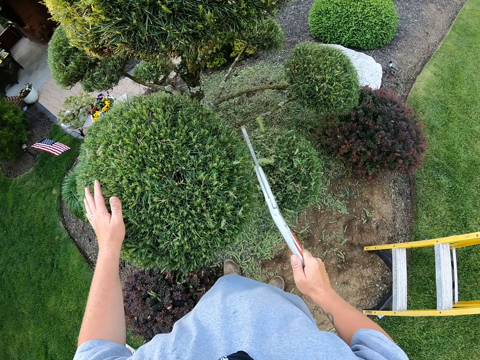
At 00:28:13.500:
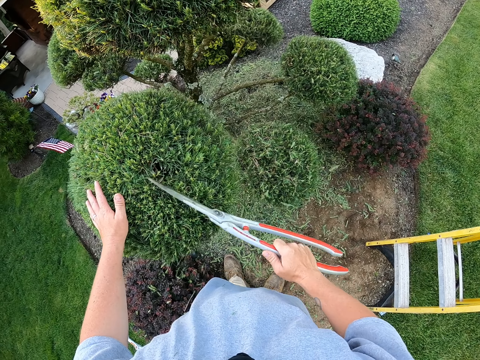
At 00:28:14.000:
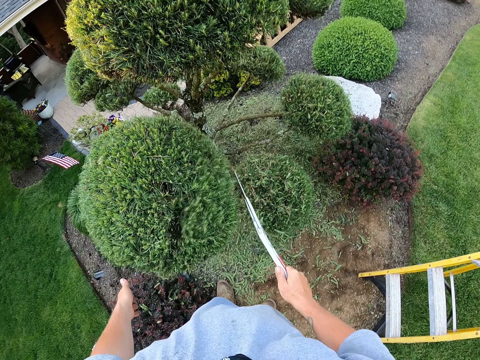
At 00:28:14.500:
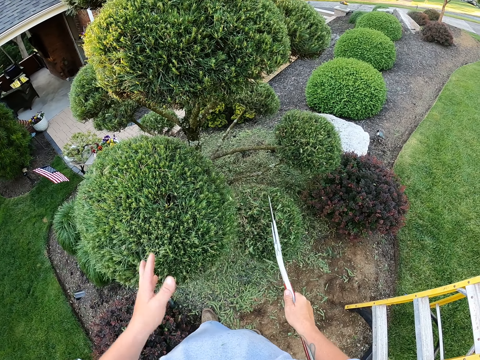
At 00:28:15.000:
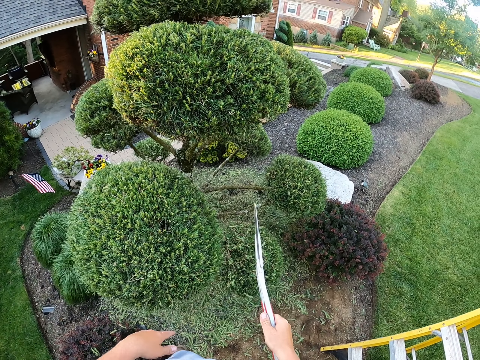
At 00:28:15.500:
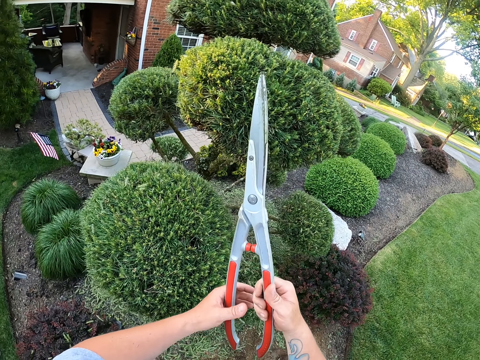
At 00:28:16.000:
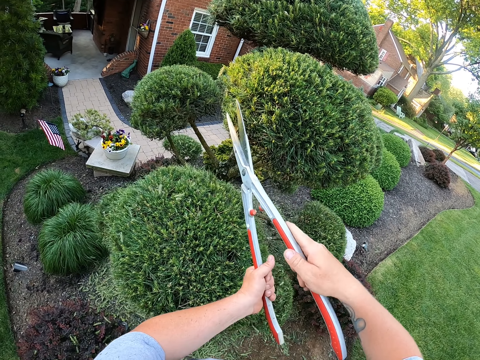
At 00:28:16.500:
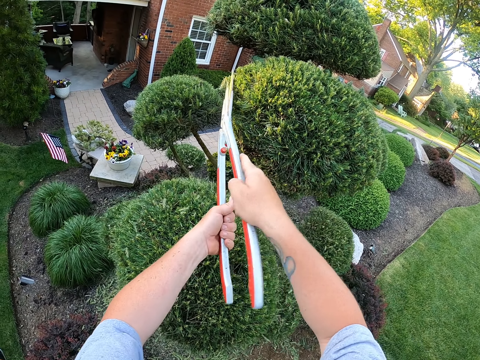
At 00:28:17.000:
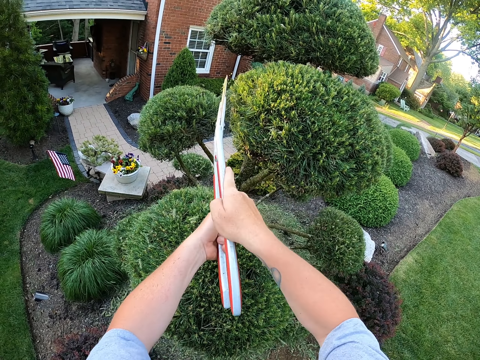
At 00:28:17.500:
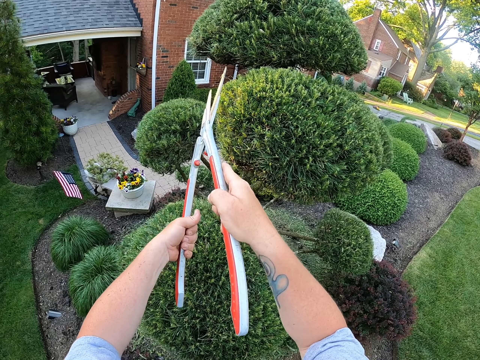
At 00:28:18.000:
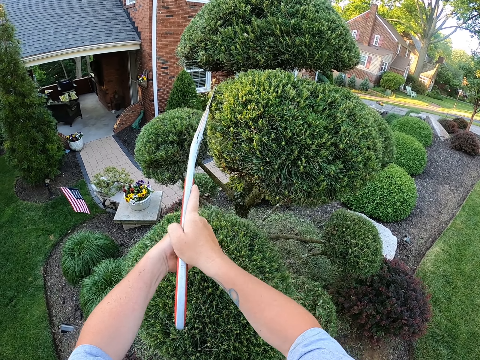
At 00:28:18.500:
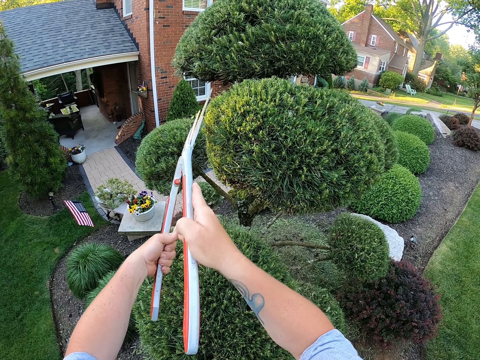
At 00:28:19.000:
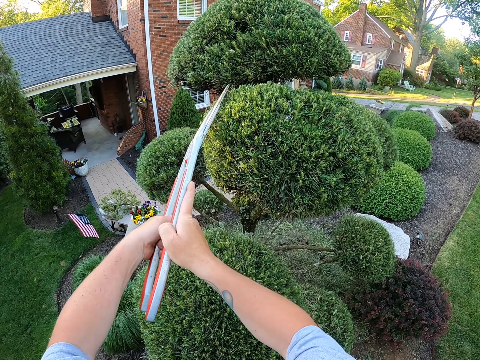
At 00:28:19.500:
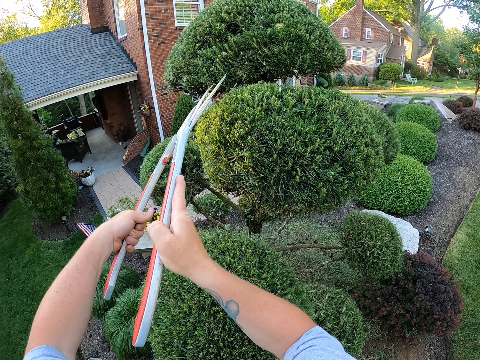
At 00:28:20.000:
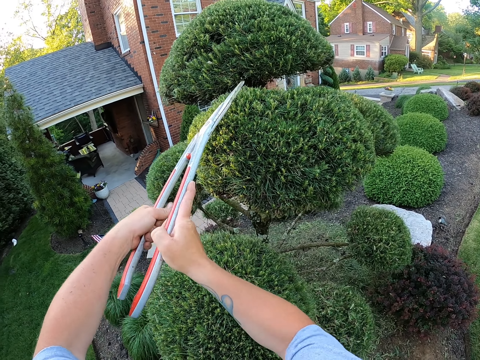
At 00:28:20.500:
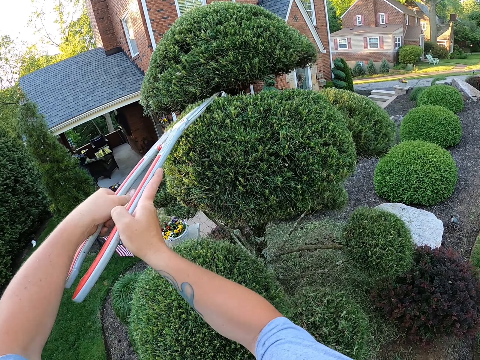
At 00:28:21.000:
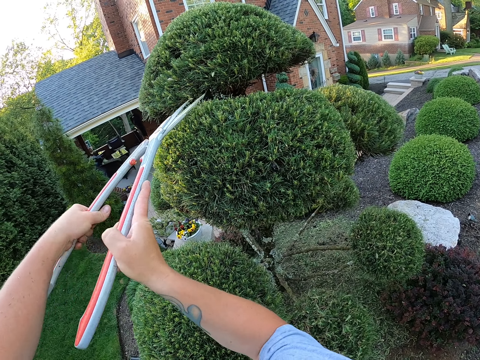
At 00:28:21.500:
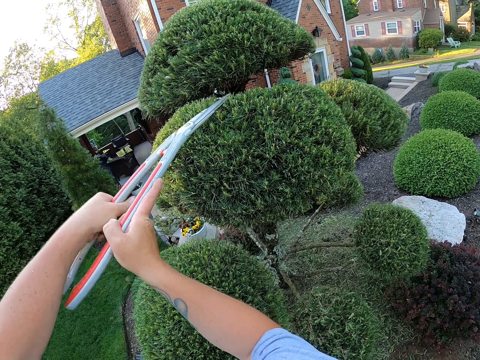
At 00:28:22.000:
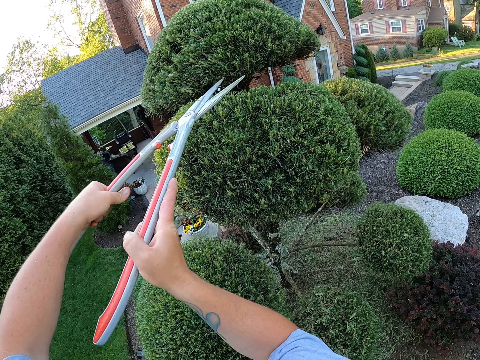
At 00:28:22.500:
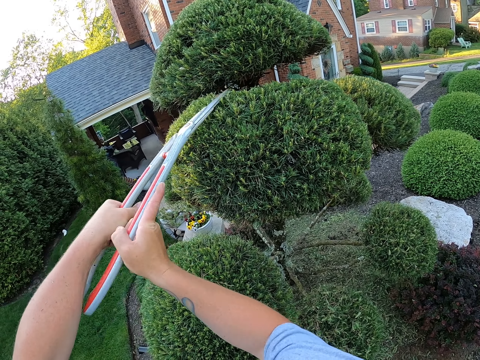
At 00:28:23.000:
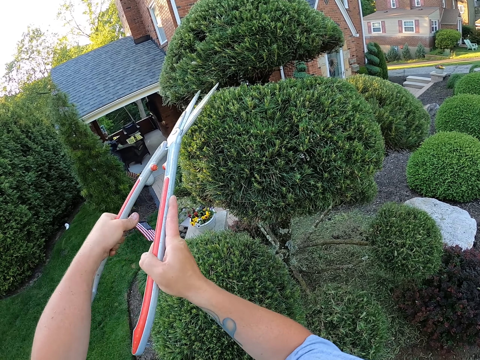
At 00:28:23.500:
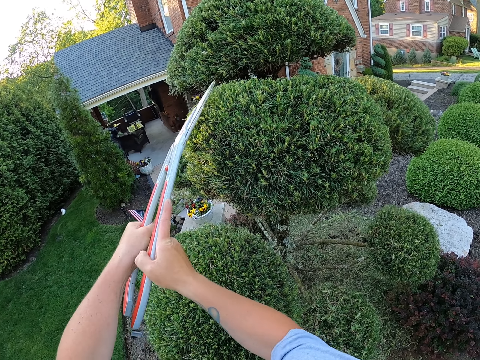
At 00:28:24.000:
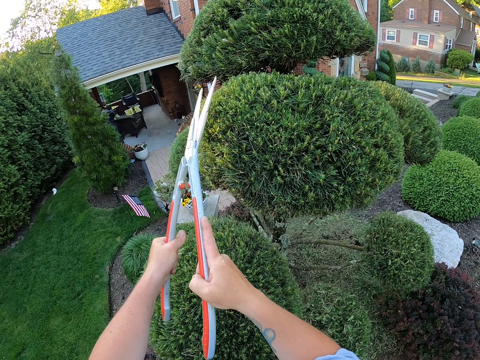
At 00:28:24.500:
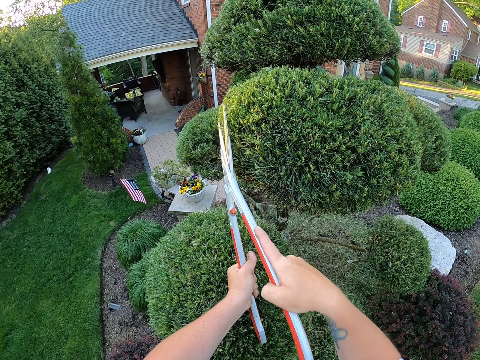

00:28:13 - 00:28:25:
The camera wearer holds the garden shears with both hands and trims the tree with the garden shears.

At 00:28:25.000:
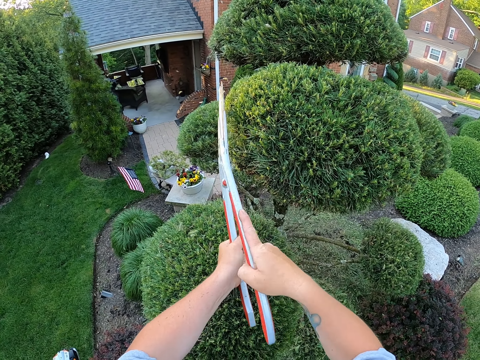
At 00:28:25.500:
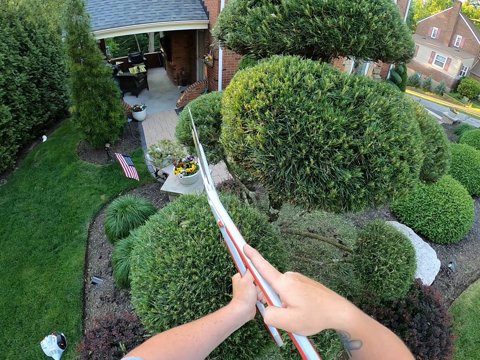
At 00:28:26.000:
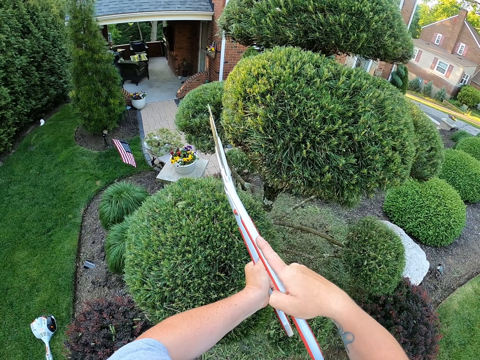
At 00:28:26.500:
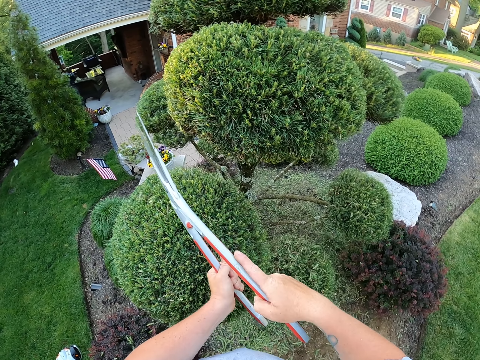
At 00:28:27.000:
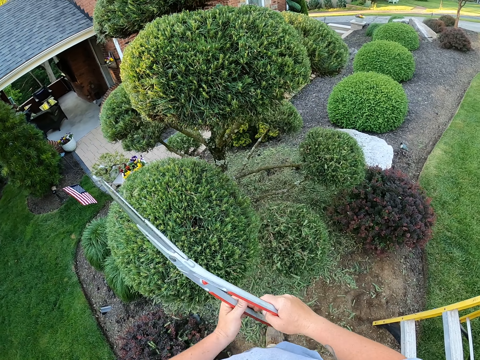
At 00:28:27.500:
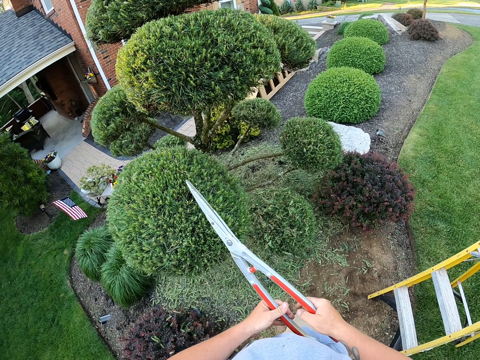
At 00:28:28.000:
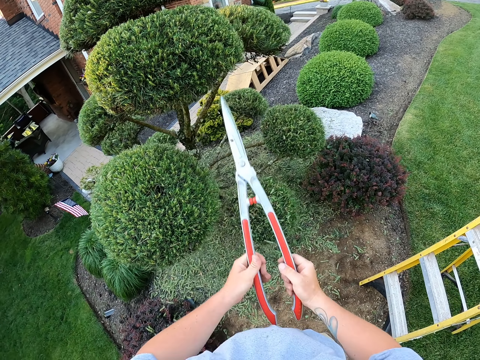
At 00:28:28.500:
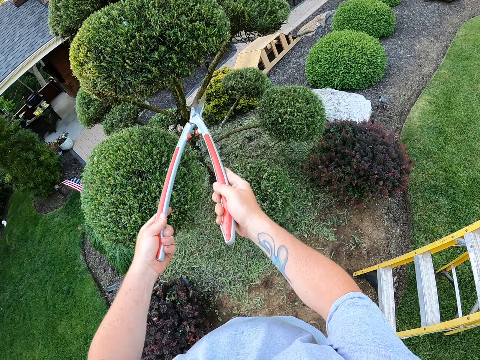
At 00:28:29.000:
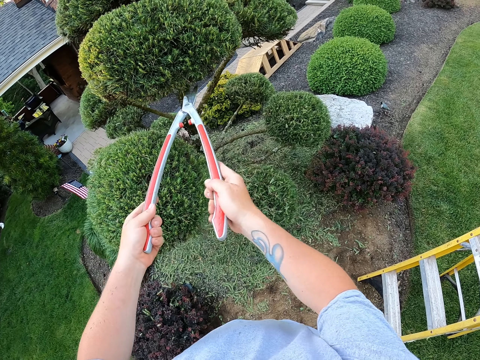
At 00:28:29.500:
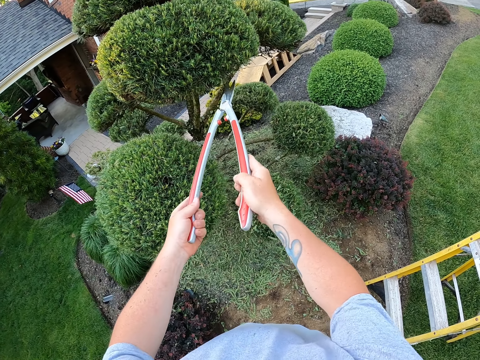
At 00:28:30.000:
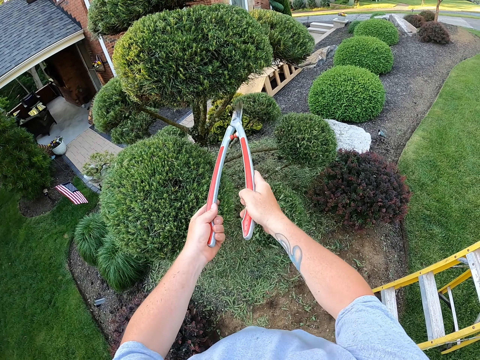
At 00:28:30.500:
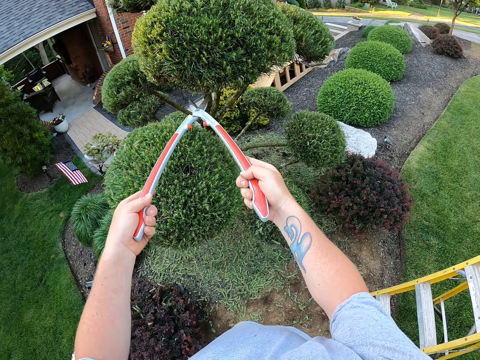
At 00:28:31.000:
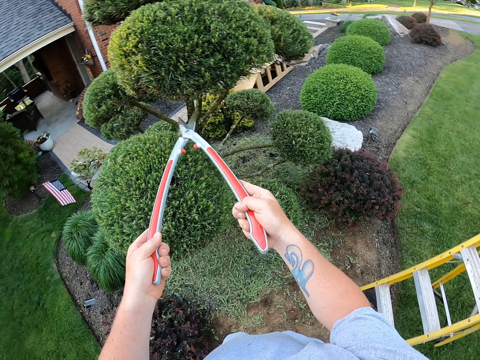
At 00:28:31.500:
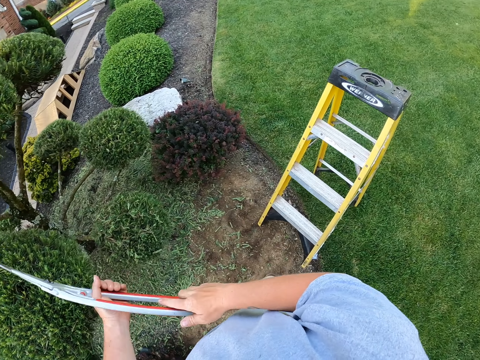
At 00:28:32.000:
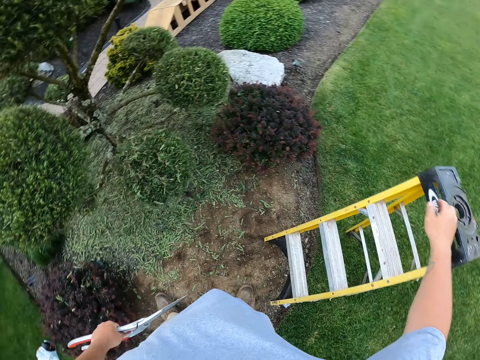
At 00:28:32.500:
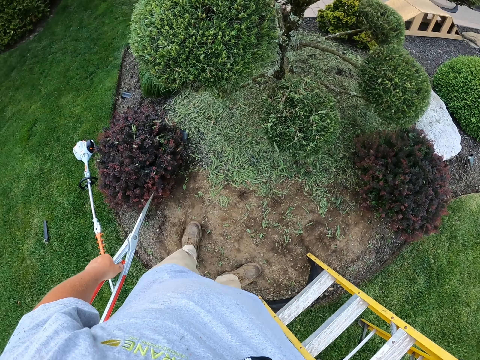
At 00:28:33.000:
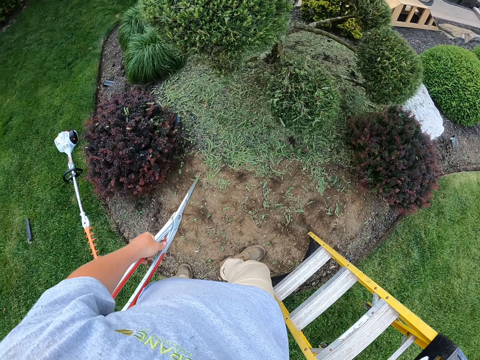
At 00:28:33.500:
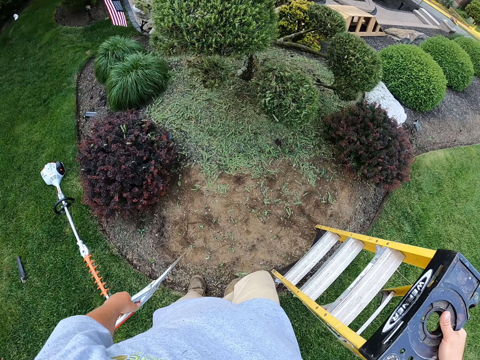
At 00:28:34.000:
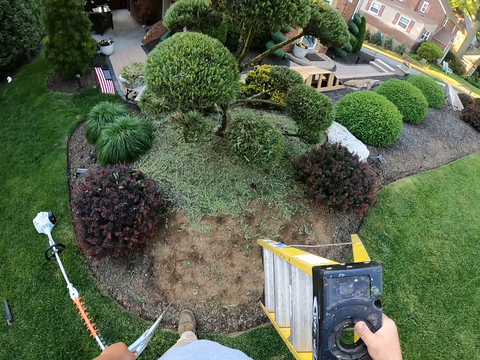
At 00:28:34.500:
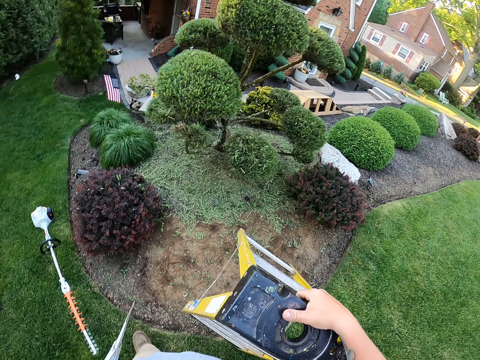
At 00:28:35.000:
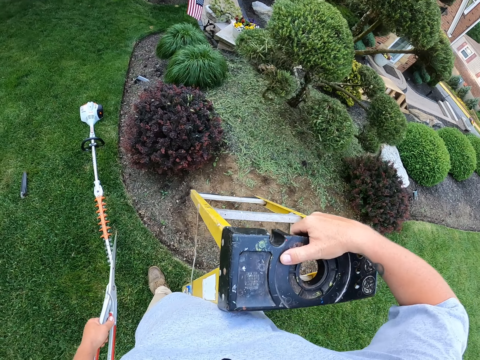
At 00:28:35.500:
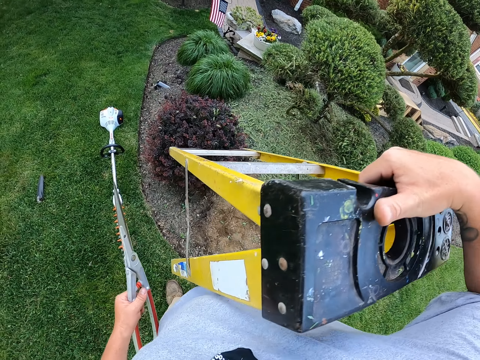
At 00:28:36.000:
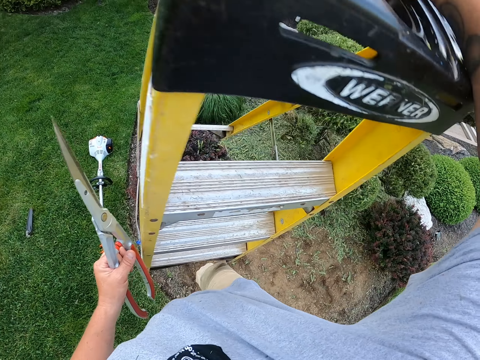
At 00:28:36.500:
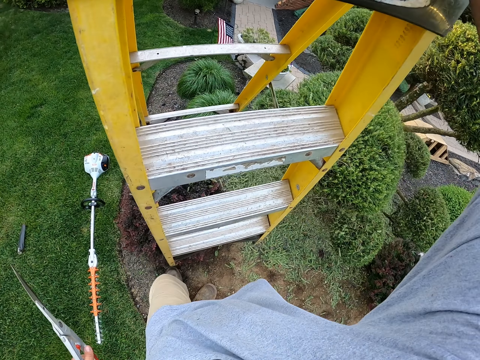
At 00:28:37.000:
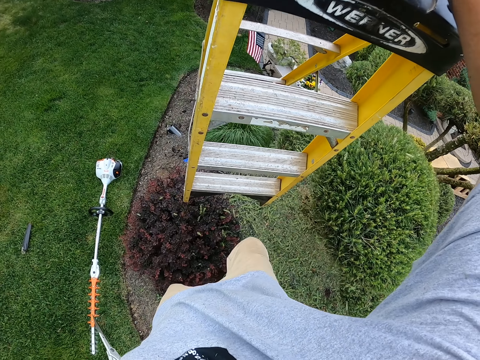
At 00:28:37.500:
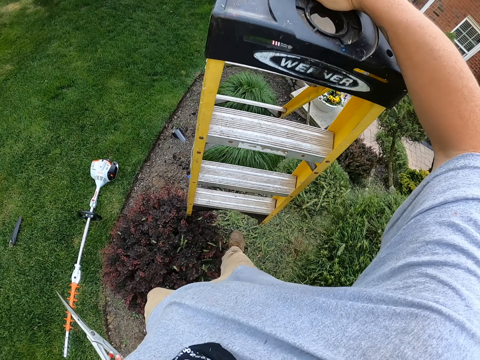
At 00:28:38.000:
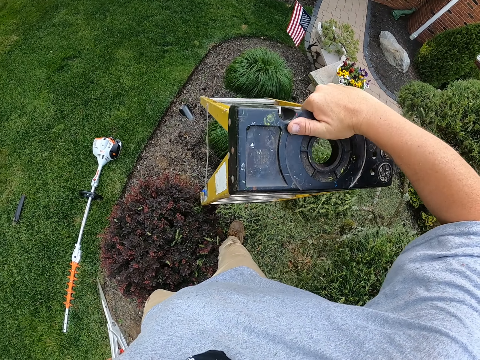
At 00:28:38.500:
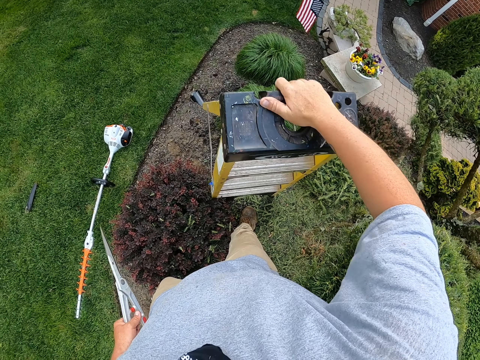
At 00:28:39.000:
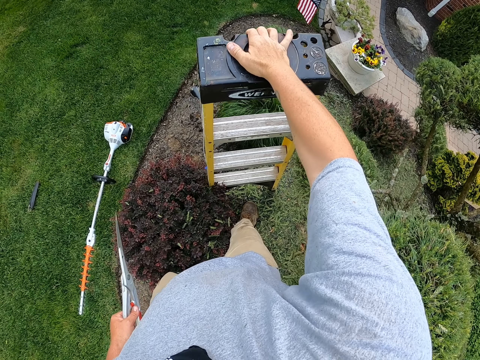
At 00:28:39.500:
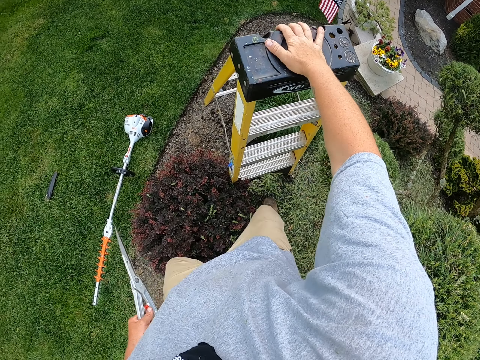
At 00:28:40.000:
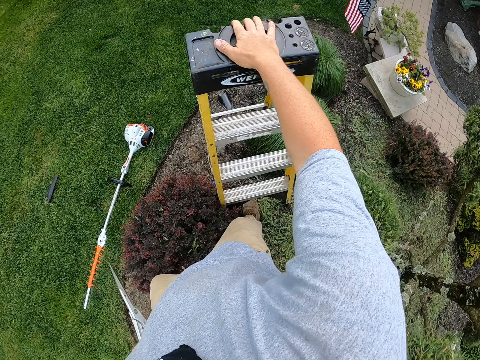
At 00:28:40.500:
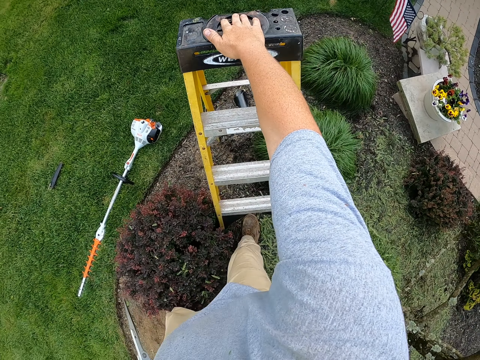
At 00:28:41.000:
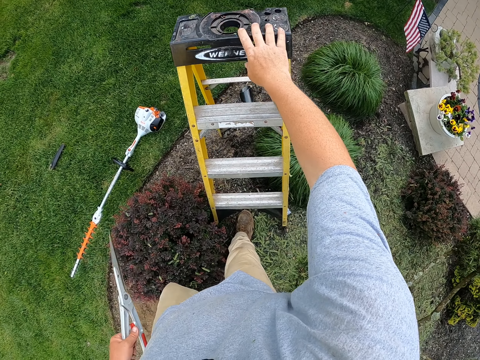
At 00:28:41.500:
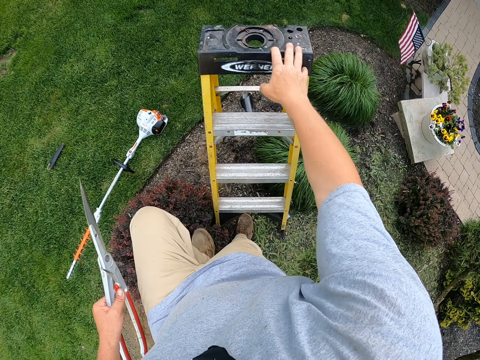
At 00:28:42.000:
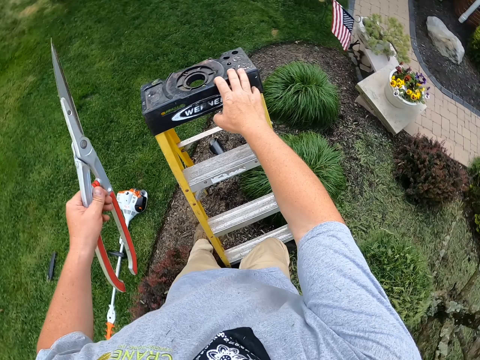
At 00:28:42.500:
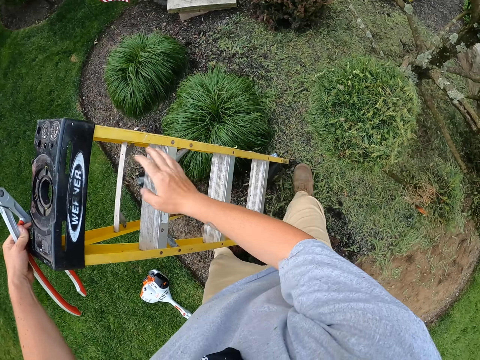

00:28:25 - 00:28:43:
The camera wearer looks around and trims the tree with garden shears. They carry the ladder, take the ladder, and put the ladder aside.
